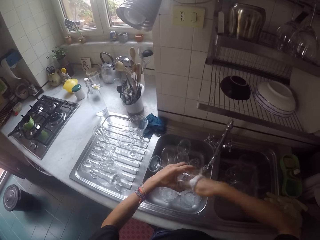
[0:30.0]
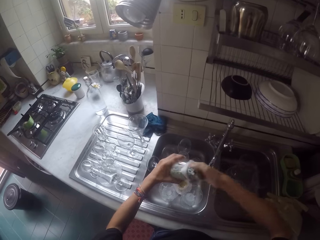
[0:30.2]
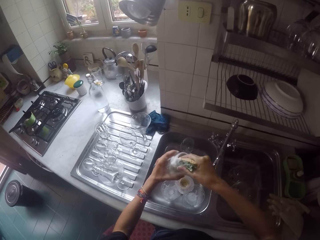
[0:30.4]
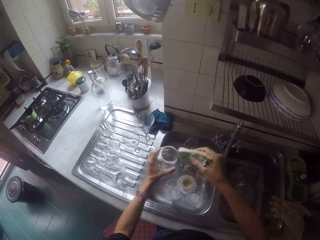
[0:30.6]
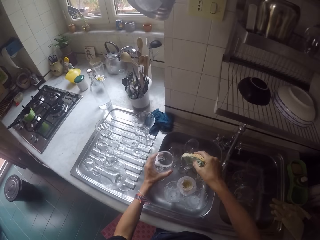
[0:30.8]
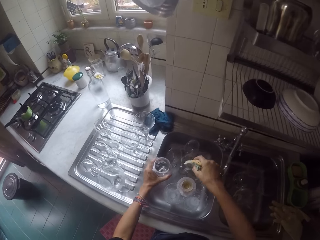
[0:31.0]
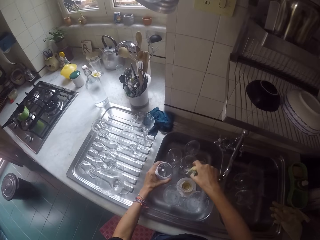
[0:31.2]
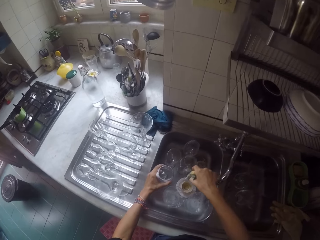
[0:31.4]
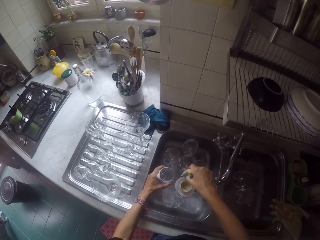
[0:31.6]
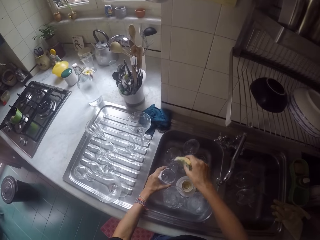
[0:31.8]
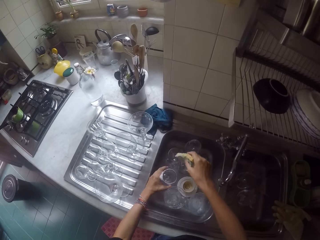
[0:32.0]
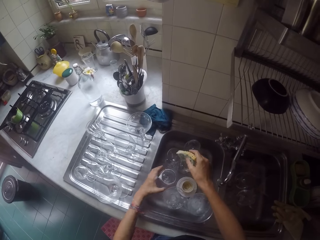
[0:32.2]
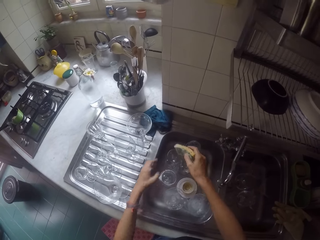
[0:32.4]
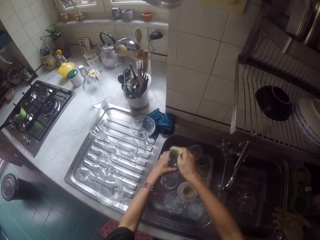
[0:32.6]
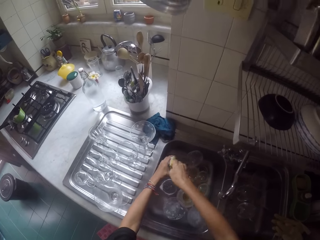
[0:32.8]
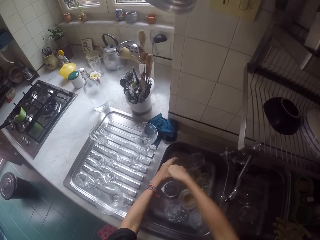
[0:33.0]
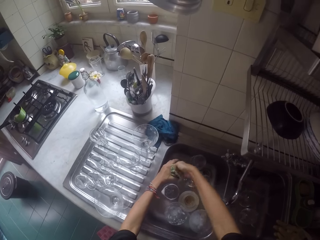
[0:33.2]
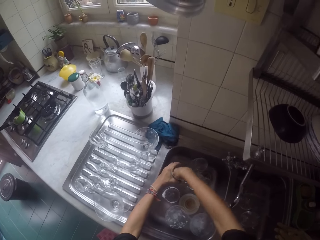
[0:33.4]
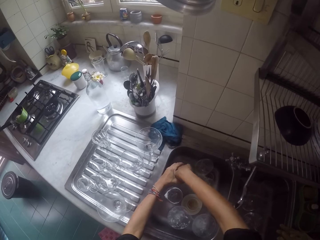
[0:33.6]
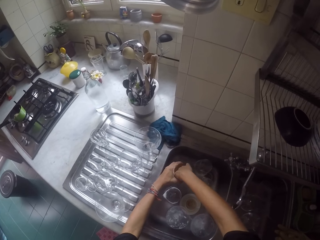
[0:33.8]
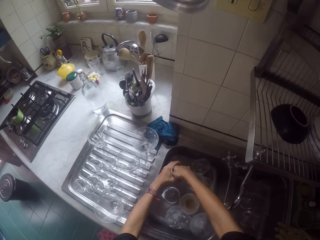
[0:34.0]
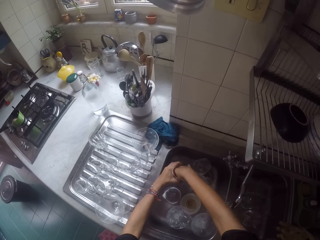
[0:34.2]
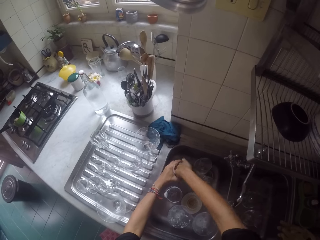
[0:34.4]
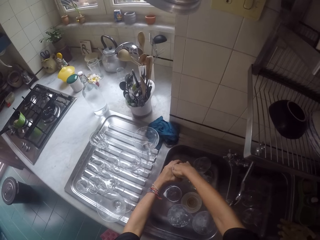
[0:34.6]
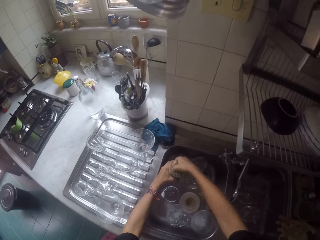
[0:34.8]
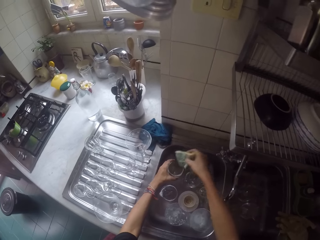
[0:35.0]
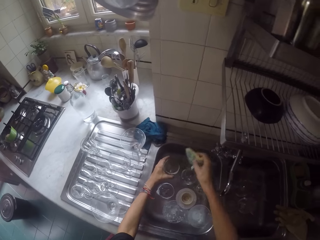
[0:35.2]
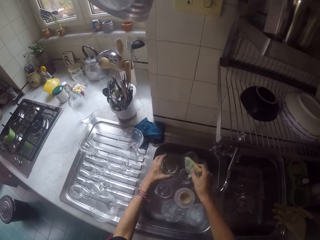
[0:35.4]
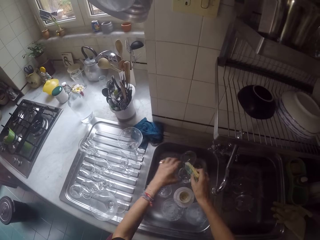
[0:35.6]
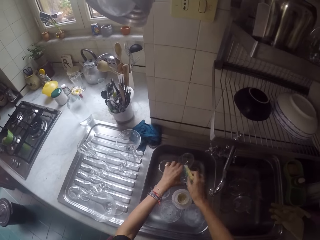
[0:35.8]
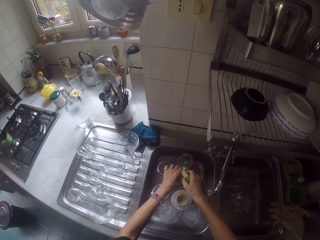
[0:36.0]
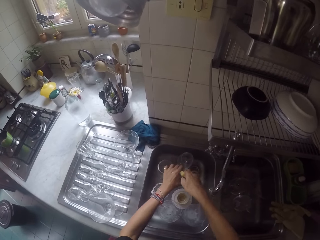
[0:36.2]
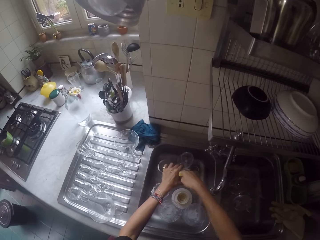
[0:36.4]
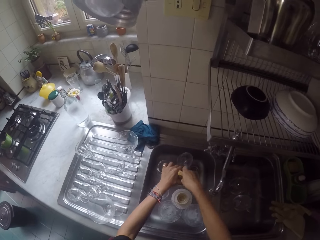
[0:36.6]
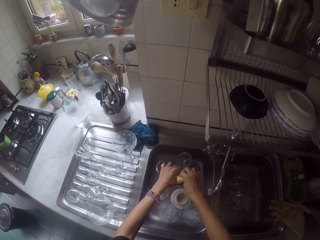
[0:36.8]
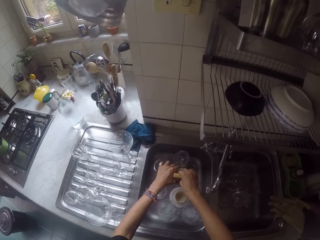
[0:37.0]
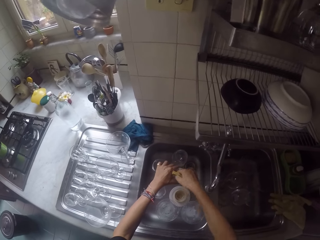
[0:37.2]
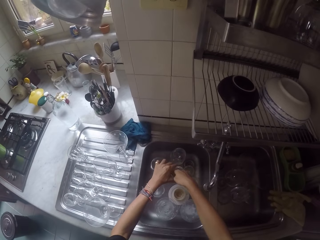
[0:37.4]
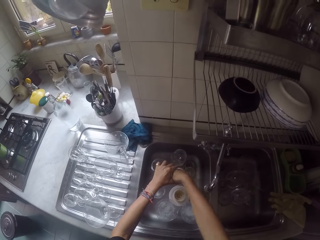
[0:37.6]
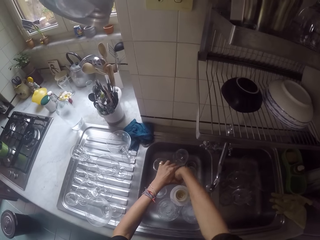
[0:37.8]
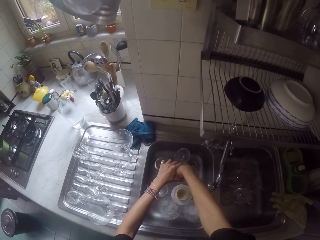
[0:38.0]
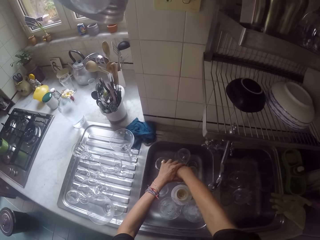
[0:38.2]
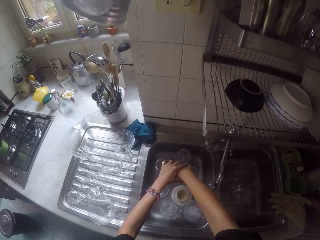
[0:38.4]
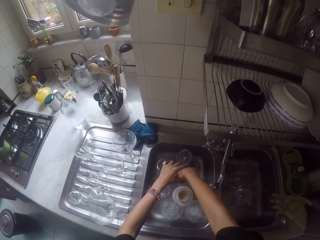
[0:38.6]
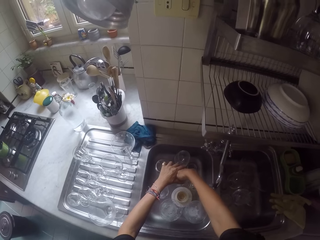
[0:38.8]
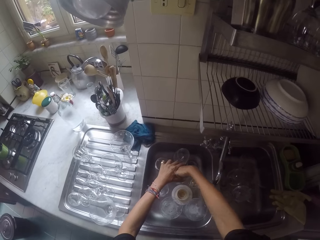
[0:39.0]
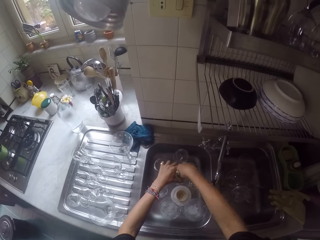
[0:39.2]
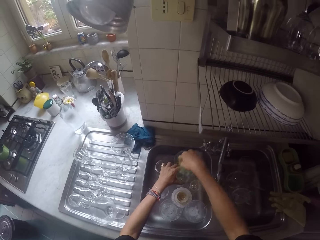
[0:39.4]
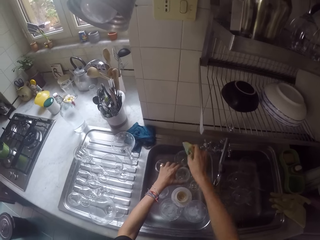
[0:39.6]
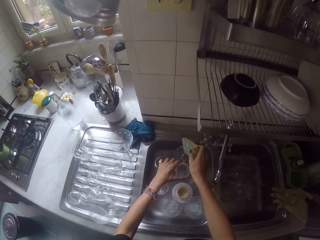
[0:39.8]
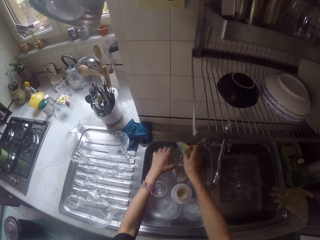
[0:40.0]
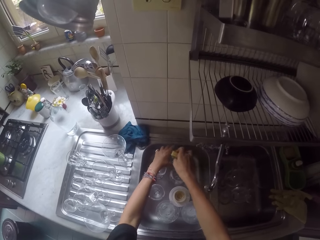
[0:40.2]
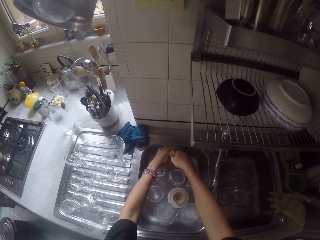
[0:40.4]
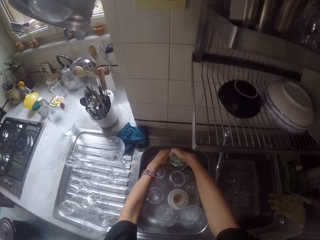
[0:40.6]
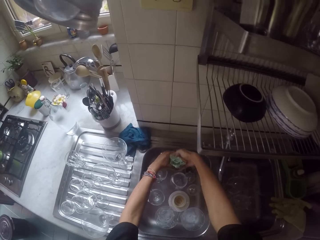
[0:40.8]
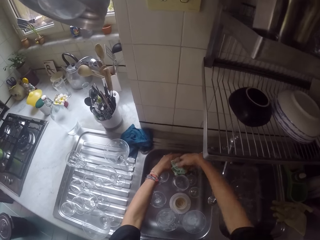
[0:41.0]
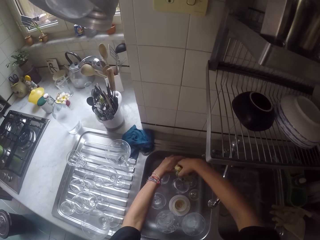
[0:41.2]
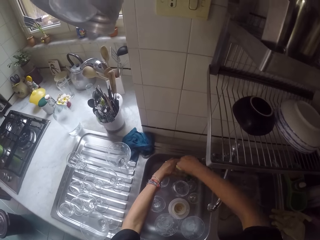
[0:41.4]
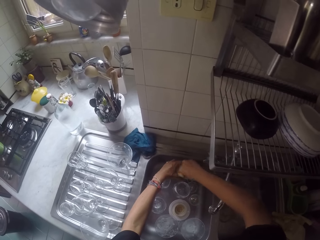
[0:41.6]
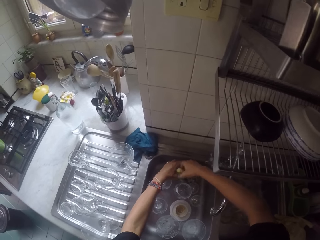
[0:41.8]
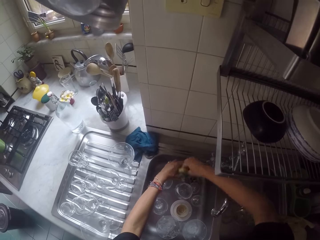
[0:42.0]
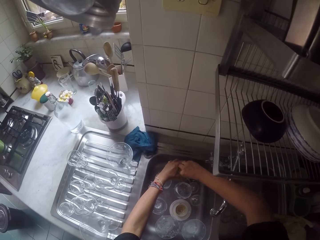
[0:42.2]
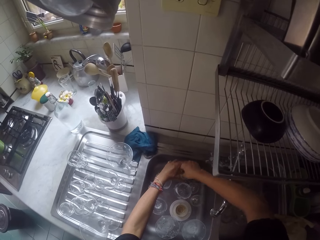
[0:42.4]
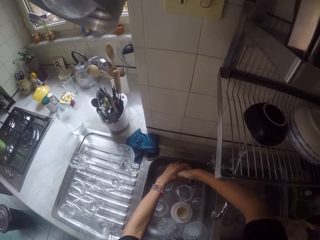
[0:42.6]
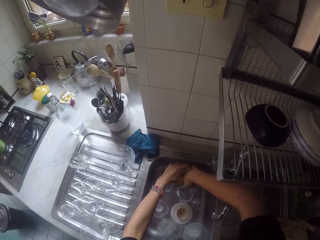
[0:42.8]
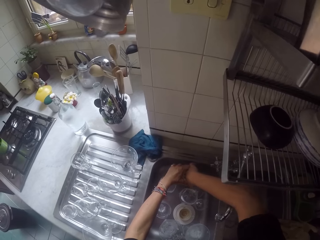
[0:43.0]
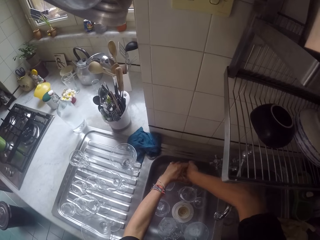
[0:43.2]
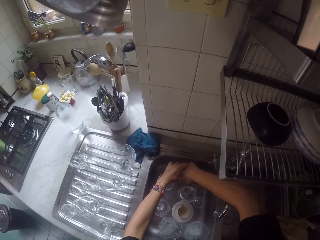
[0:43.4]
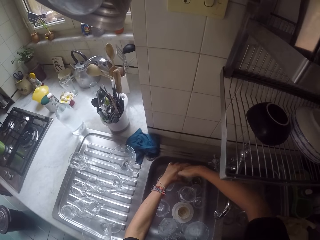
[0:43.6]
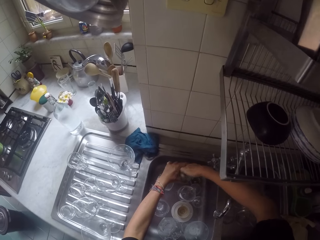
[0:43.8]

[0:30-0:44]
The camera wearer puts the wine glass in the sink bowl. They wash the wine glasses with the wash sponge. They scrub the wine glass in the sink repeatedly.

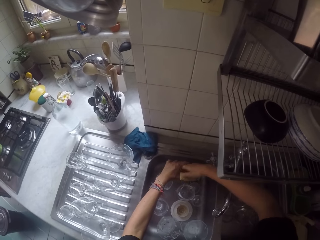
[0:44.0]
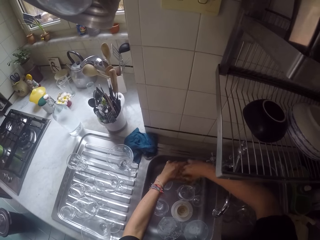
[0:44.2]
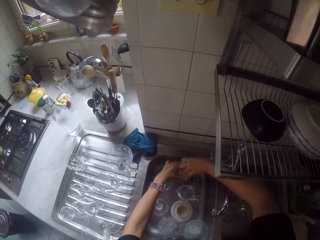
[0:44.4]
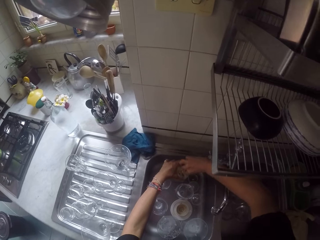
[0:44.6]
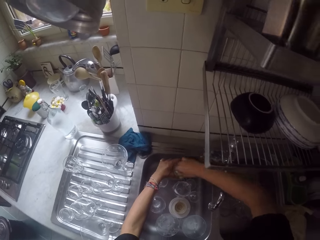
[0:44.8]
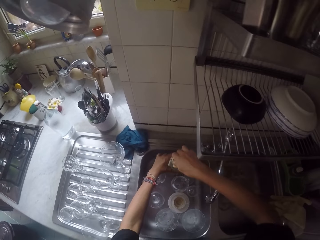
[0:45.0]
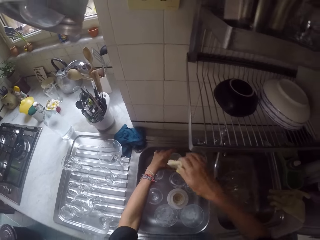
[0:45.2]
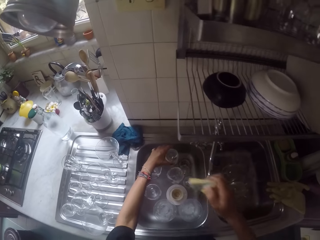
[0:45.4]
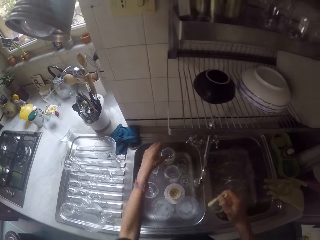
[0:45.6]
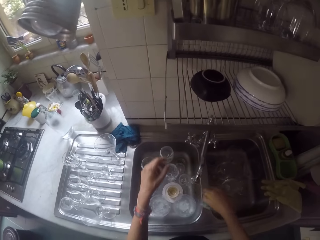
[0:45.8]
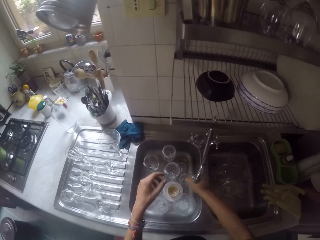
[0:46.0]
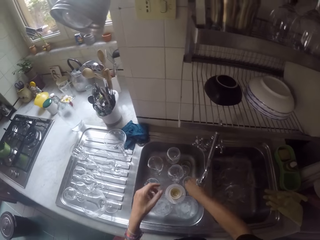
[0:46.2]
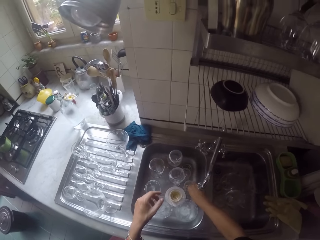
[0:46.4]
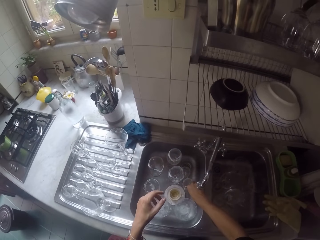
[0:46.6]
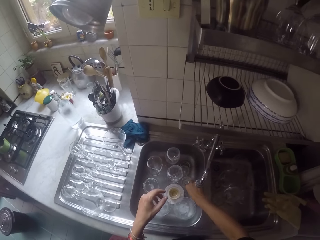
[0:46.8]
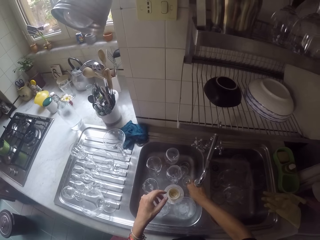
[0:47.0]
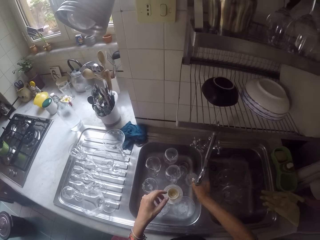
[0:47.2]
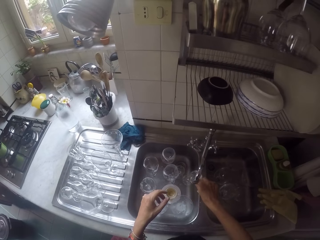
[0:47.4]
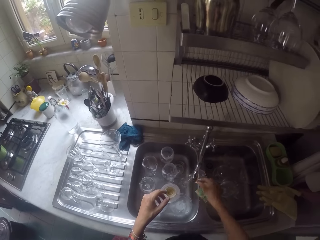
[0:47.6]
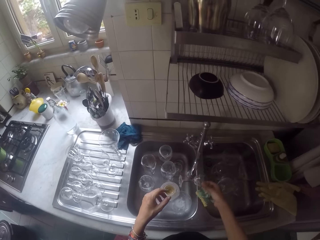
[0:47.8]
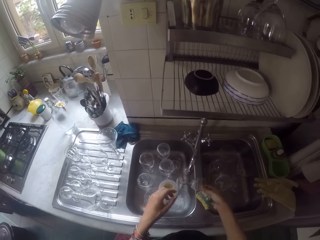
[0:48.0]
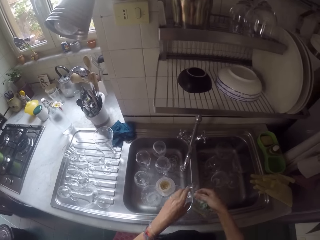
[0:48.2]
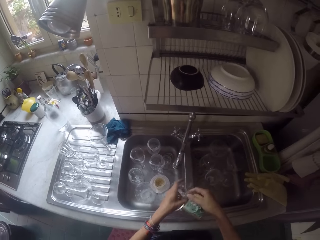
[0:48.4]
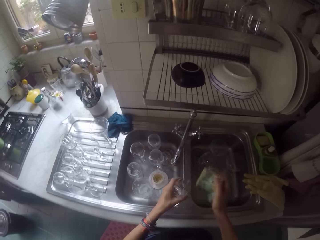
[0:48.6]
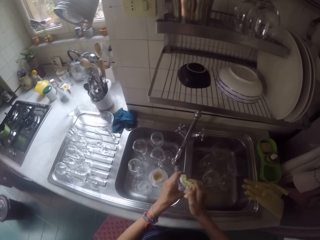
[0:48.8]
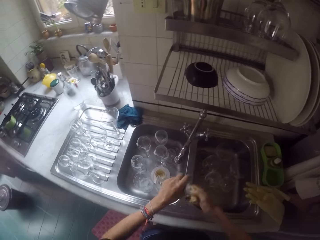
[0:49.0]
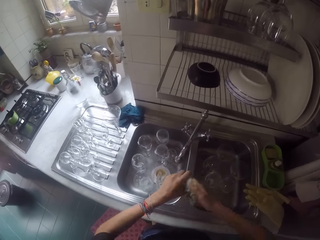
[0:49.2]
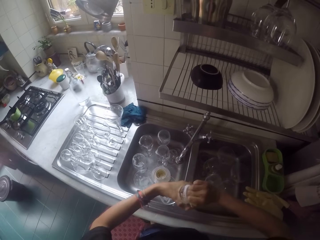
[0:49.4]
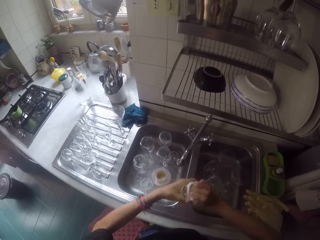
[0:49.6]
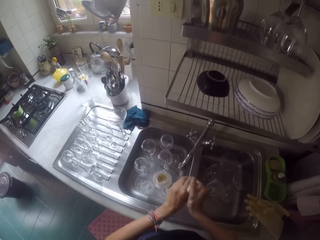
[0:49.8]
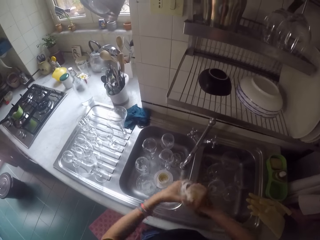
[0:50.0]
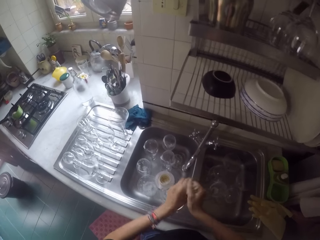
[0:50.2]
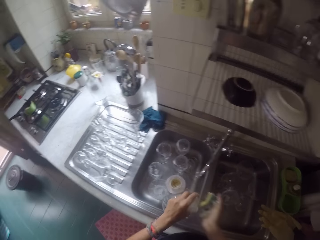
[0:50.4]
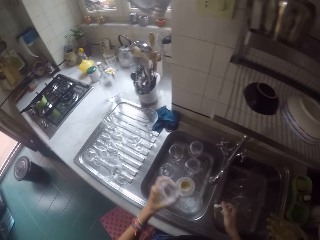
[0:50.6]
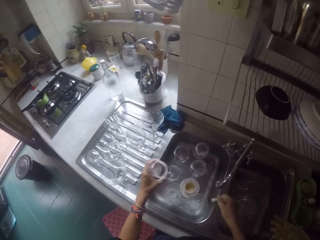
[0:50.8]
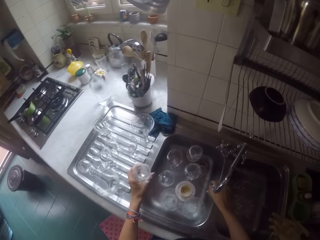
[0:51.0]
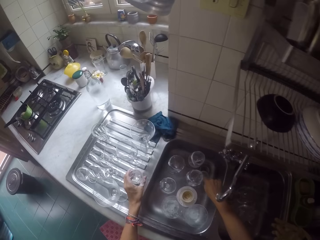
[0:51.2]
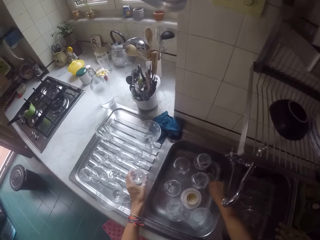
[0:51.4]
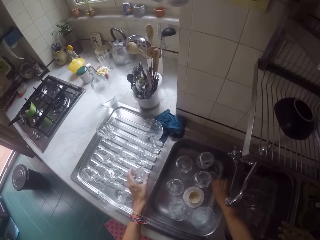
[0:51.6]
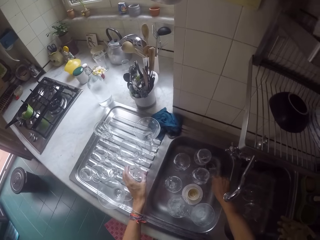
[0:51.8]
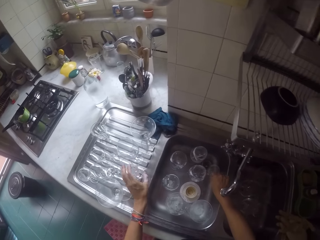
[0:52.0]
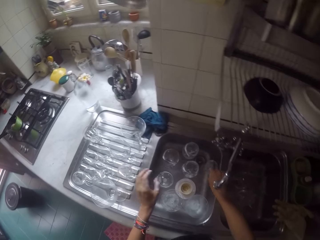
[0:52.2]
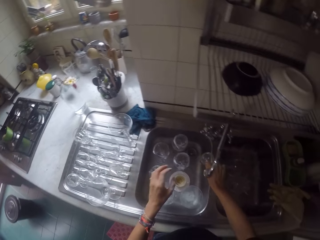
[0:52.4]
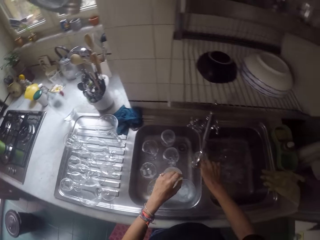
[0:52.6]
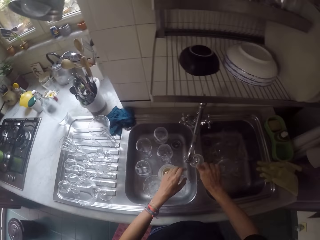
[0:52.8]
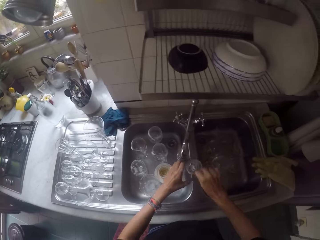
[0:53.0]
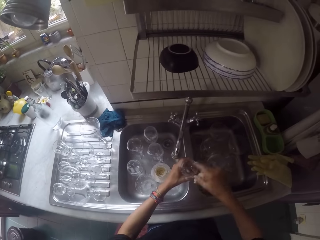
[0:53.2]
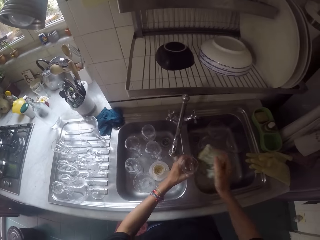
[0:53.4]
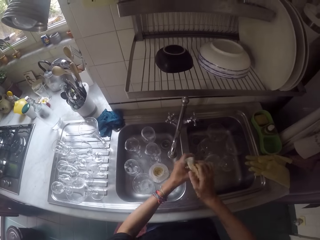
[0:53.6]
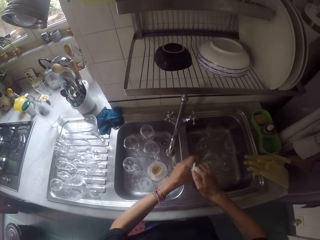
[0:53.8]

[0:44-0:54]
The camera wearer picks up the wine glass in the sink bowl. They wash the wine glass in the sink with the wash sponge. They place the wine glass on the sink. They pick up the wine glass in the sink bowl.
